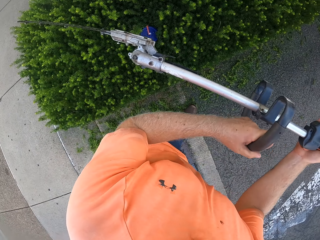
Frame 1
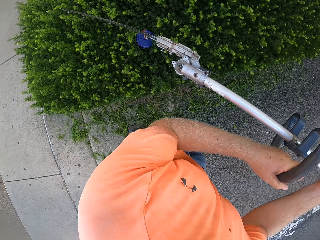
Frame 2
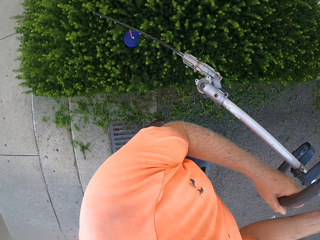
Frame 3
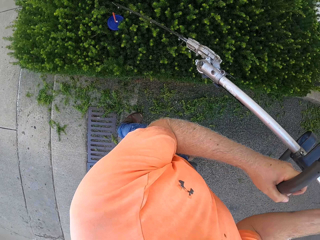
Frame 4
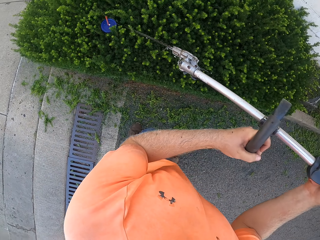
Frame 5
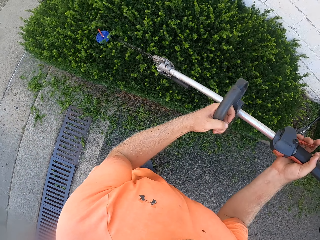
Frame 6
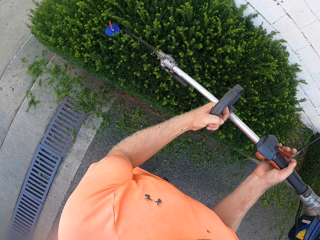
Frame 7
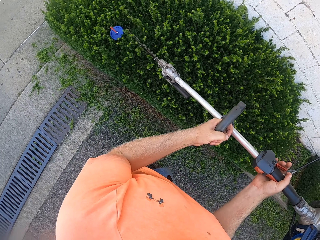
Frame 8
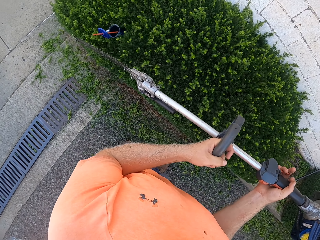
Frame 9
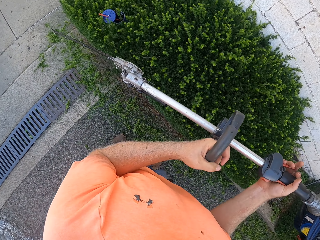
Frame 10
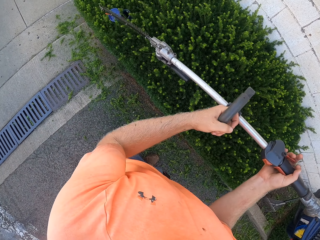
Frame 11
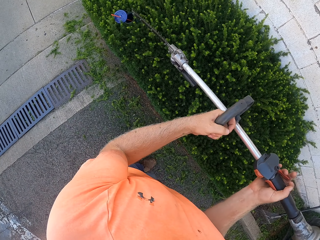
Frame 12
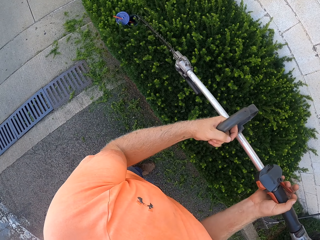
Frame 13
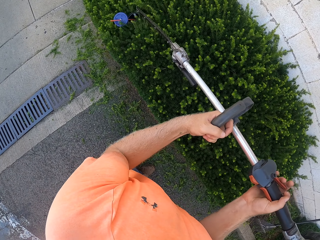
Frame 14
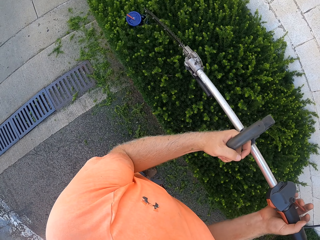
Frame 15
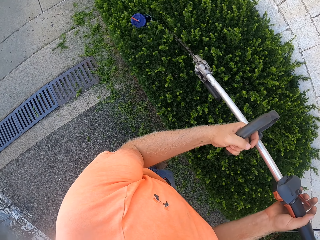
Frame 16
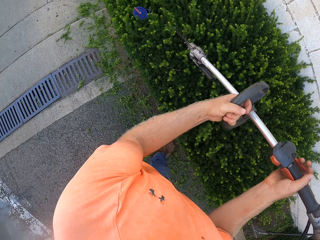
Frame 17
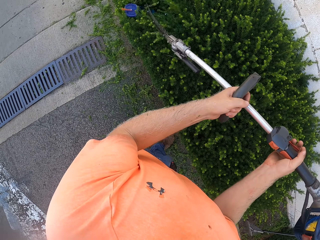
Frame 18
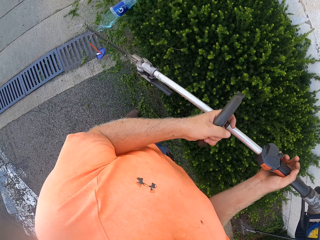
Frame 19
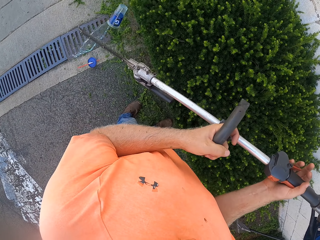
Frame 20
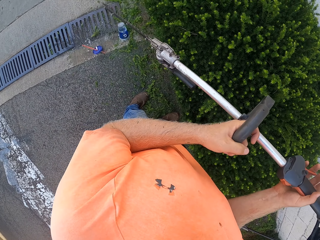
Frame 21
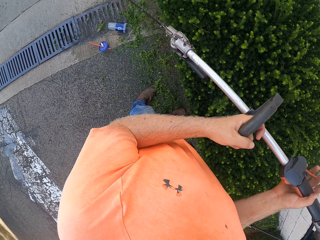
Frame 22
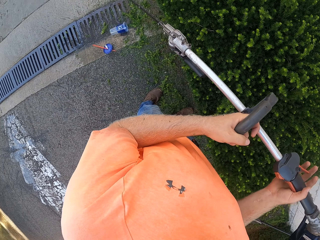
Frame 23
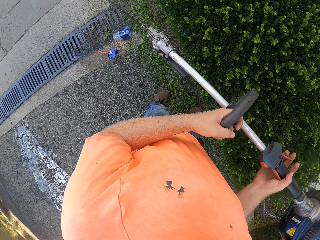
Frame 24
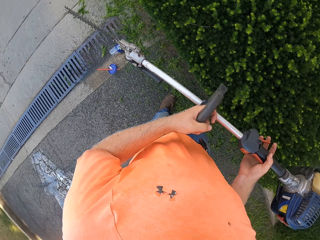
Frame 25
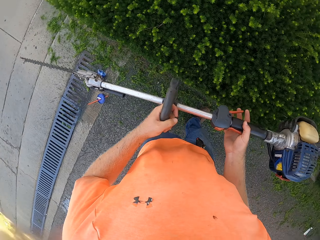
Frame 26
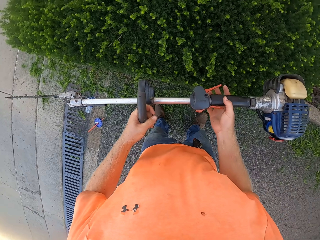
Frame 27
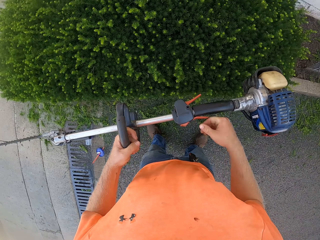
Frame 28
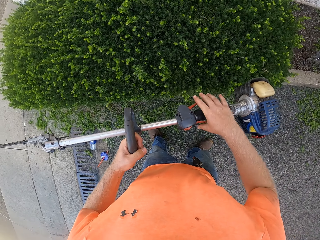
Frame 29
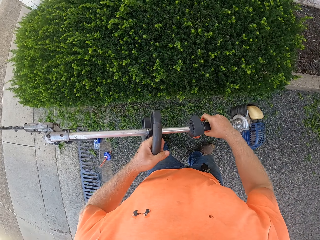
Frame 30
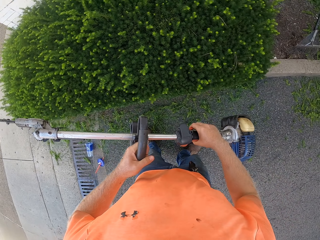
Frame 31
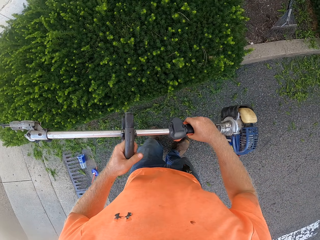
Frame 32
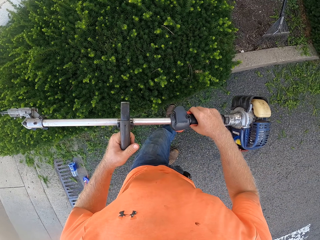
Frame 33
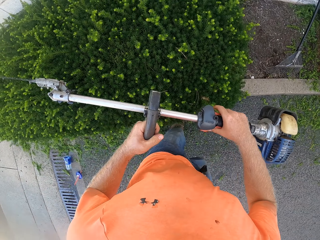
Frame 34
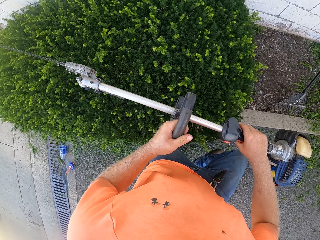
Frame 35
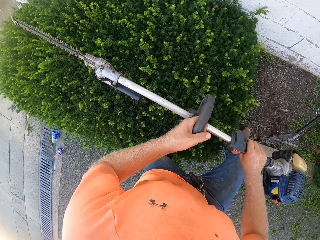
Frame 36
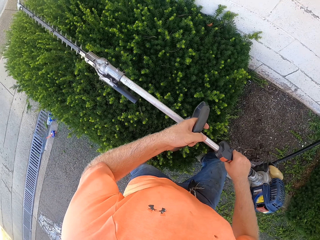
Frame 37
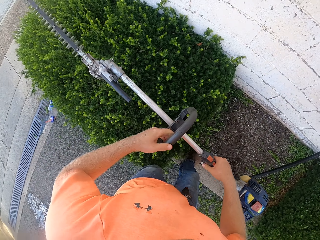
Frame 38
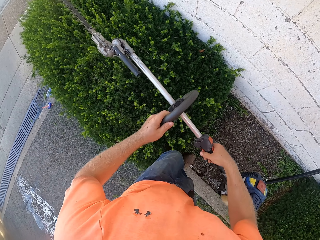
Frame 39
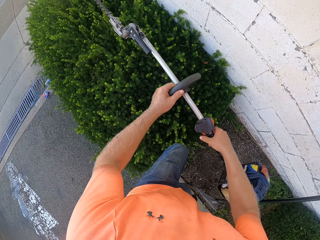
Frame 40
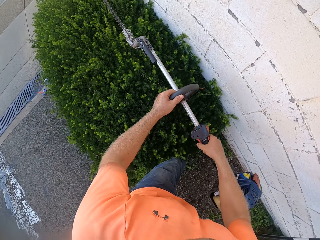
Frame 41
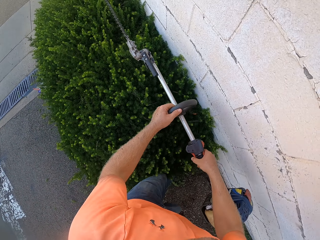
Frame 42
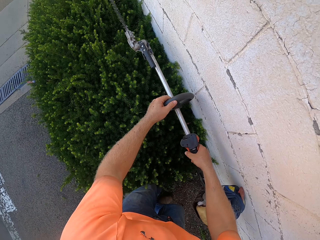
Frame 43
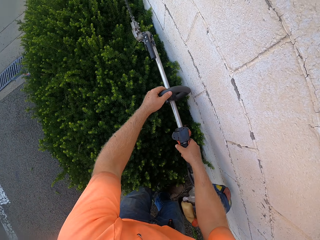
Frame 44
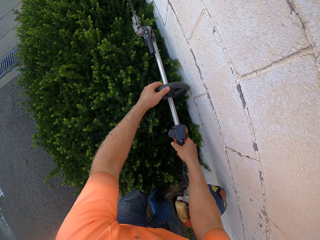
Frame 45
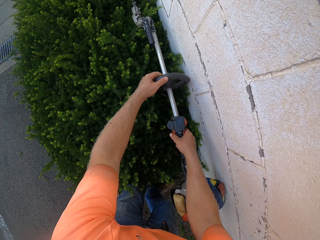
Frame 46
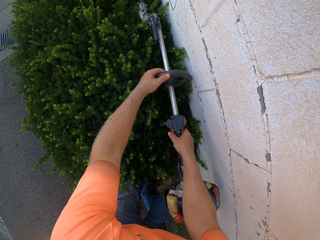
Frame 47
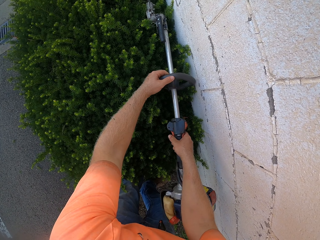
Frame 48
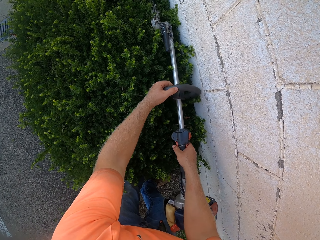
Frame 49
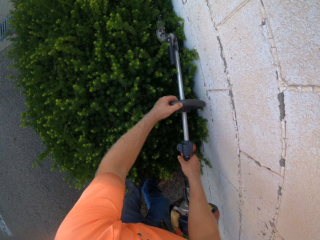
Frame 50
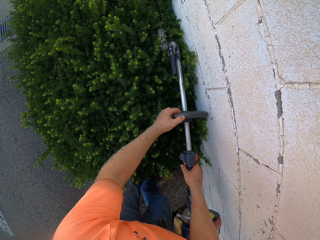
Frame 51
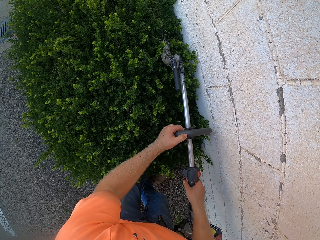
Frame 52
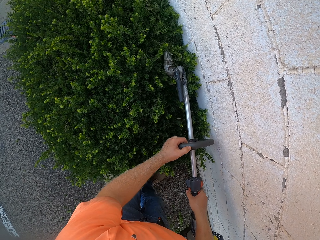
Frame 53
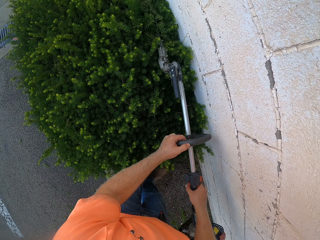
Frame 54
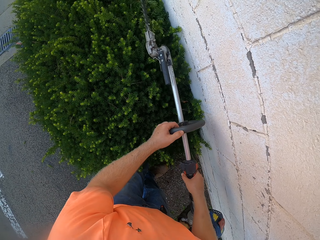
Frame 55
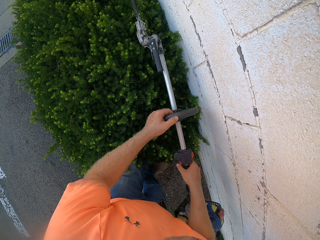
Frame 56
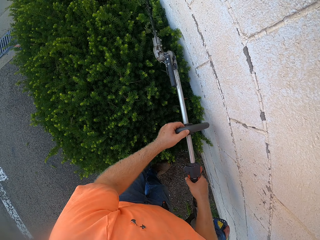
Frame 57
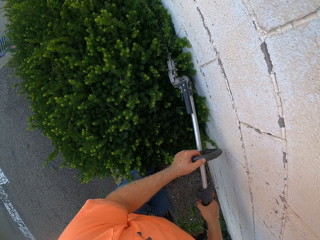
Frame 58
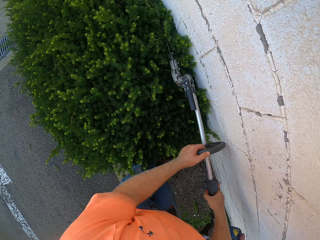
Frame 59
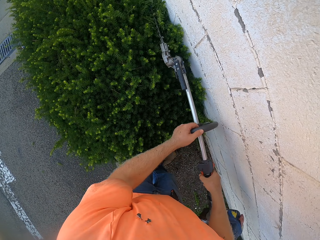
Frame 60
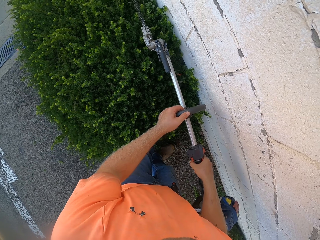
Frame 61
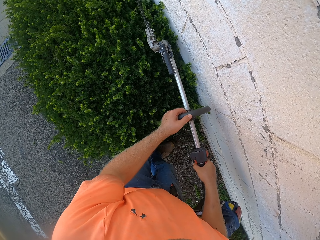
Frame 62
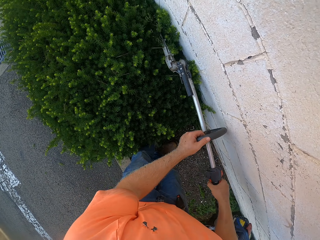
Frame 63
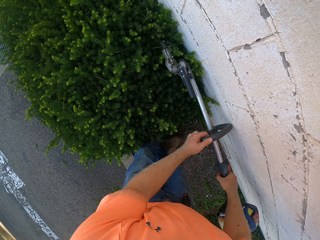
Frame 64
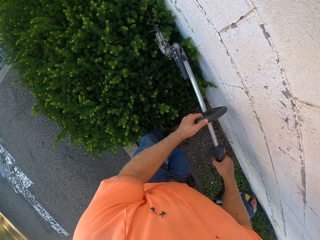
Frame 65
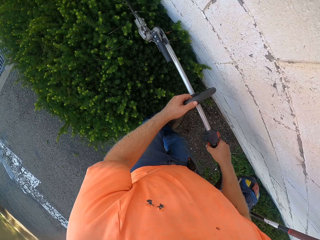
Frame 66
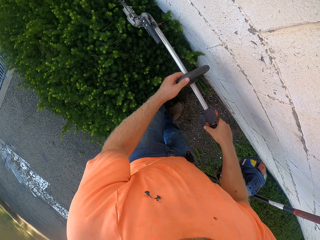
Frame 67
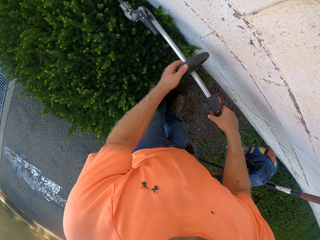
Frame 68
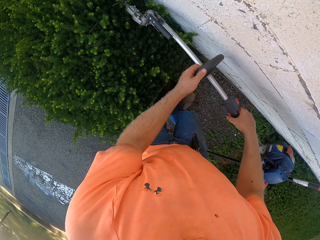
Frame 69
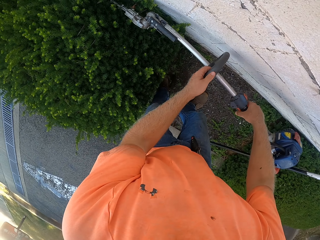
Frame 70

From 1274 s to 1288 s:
The camera wearer removes plastic from the shrub with the shrub trimmer in his hands. He trims the shrub with the shrub trimmer in his hands.

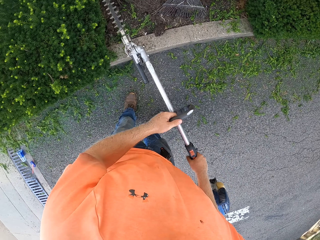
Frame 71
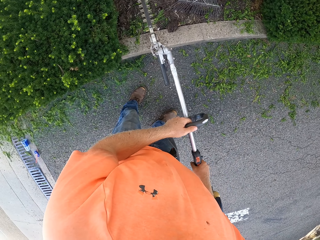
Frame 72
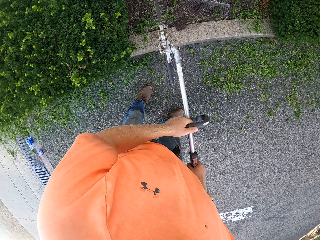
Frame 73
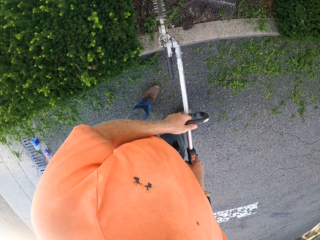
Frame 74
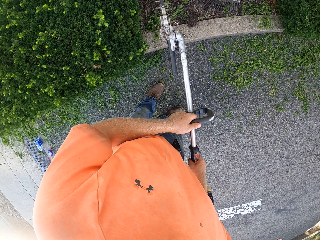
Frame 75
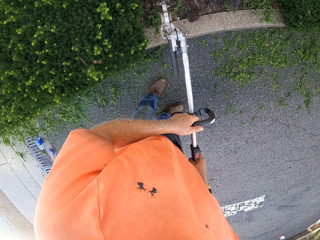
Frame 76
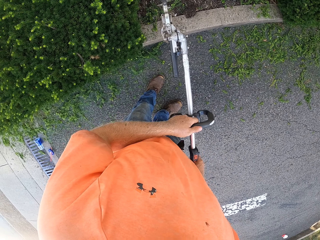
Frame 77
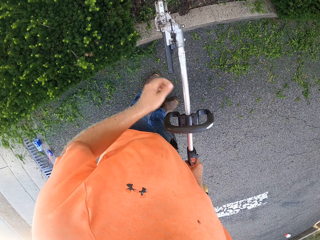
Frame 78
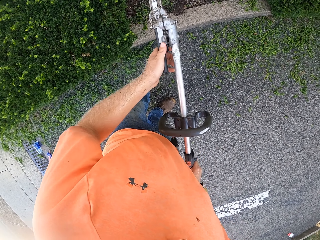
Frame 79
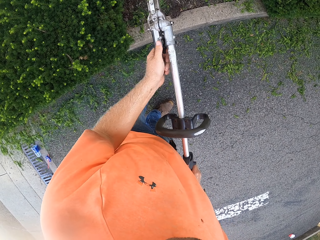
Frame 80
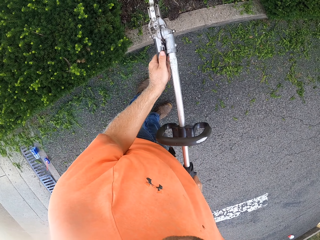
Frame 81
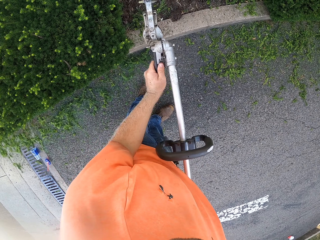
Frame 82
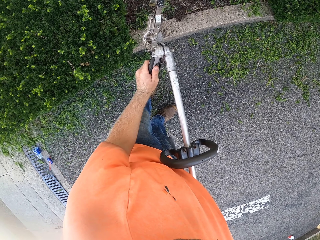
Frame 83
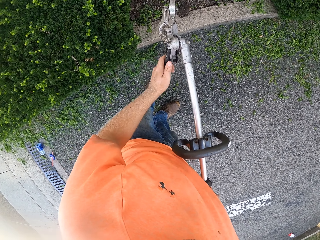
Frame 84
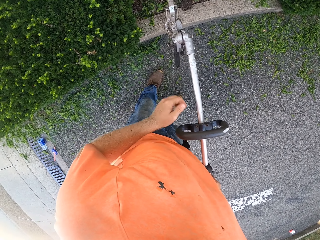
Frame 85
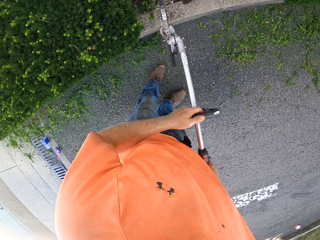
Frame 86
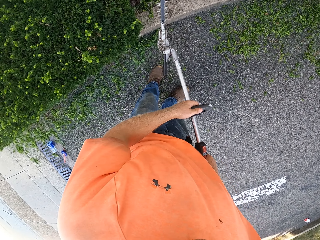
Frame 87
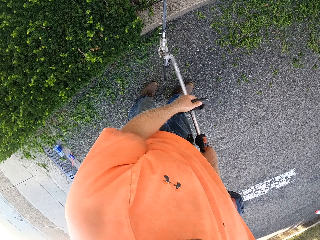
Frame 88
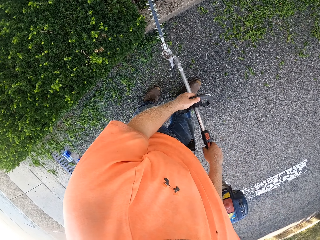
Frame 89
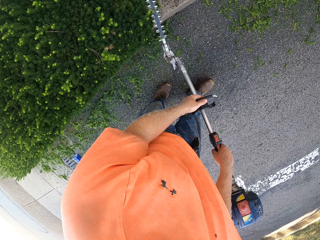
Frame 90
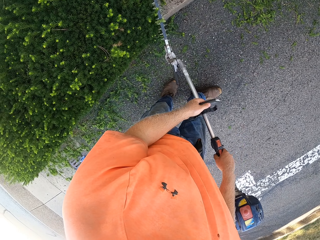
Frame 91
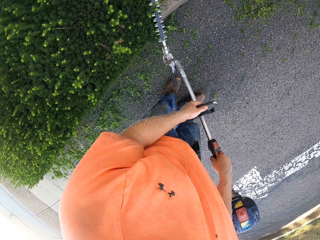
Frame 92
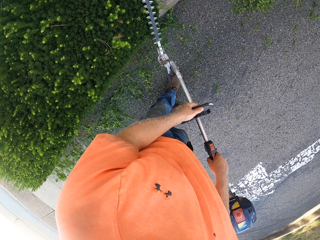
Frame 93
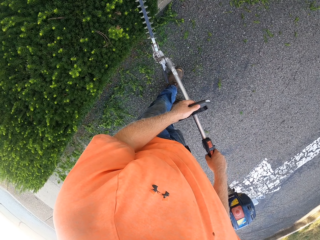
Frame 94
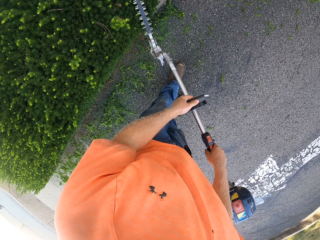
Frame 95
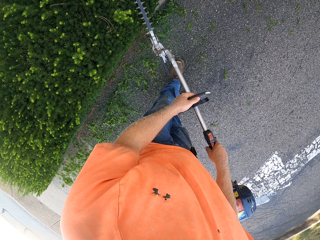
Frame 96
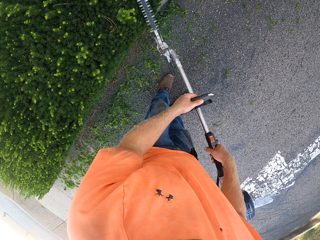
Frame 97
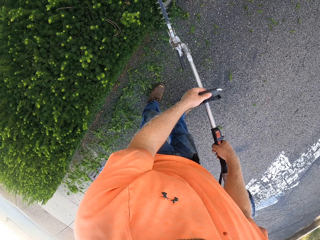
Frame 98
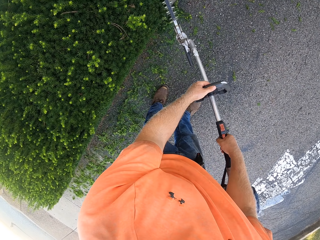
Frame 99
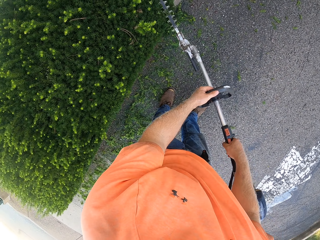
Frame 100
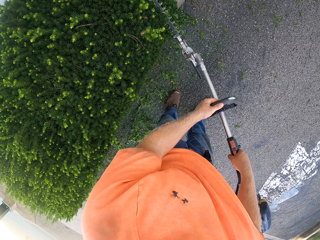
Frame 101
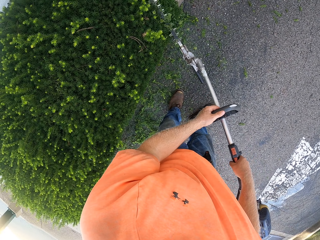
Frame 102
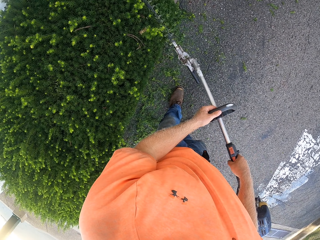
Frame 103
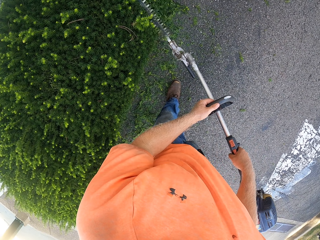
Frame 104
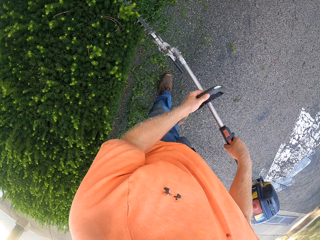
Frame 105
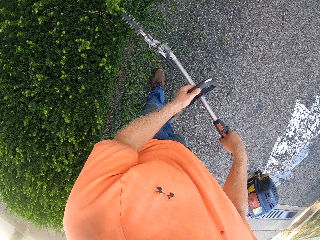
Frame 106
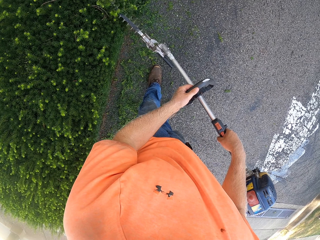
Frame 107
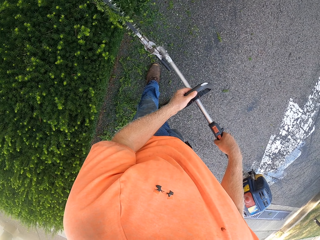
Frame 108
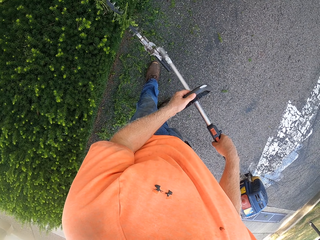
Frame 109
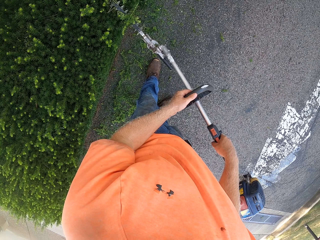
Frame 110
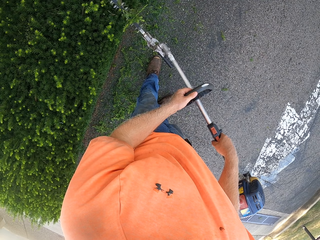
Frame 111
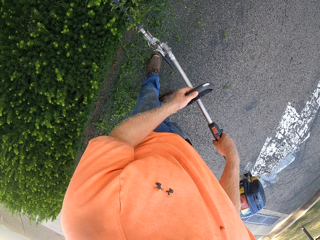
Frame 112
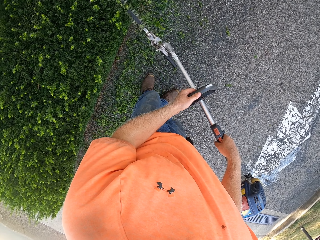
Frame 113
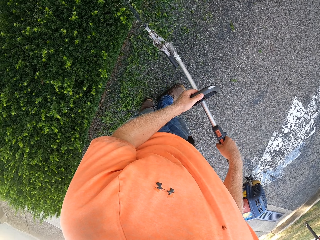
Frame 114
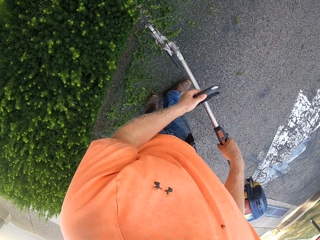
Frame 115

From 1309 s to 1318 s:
The camera wearer adjusts the shrub trimmer with his left hand. He trims the shrub with the shrub trimmer in his hands.
